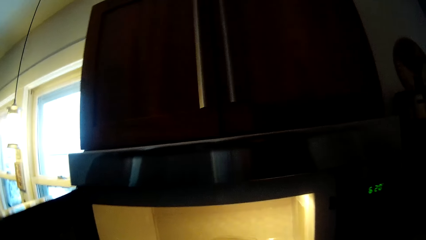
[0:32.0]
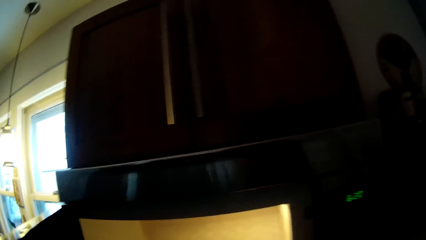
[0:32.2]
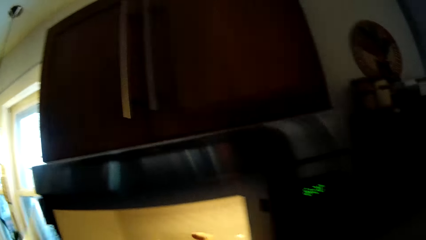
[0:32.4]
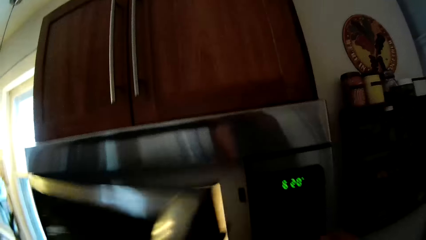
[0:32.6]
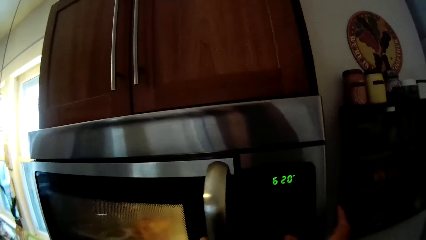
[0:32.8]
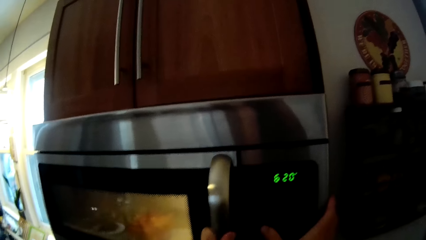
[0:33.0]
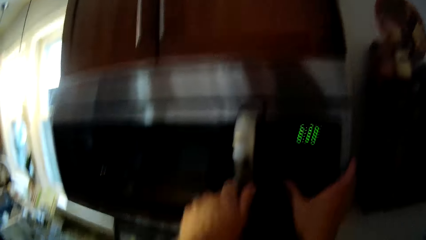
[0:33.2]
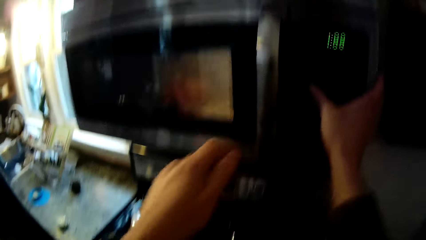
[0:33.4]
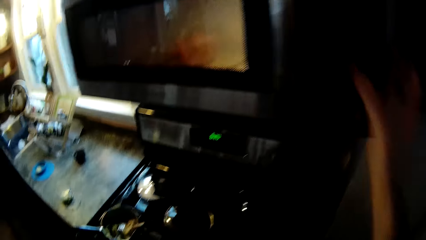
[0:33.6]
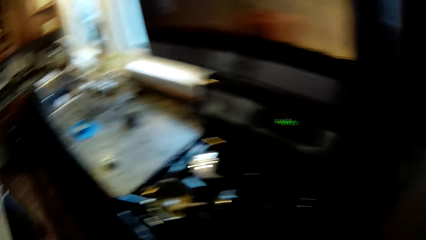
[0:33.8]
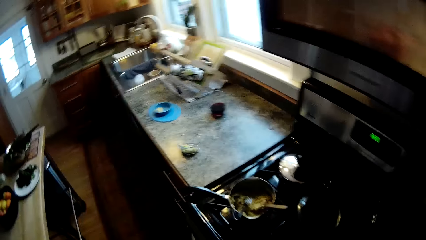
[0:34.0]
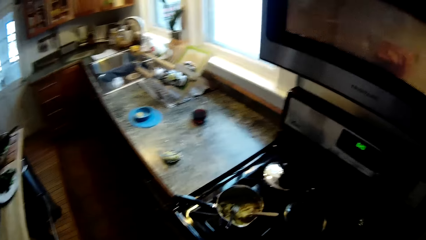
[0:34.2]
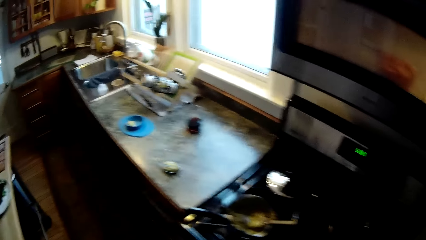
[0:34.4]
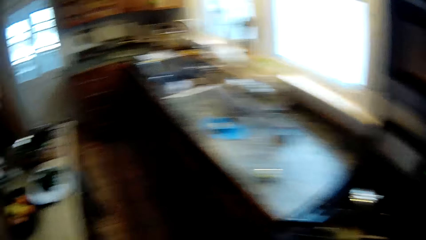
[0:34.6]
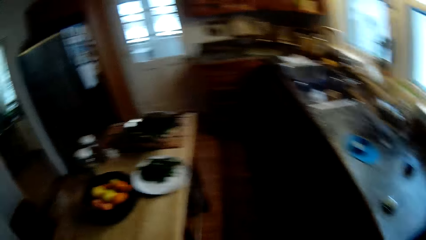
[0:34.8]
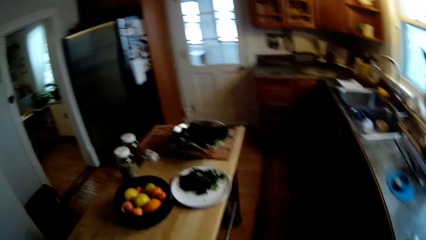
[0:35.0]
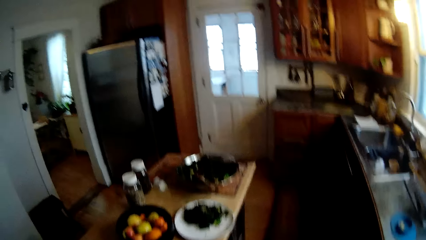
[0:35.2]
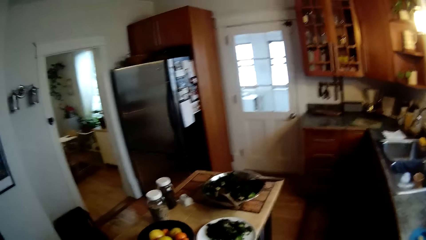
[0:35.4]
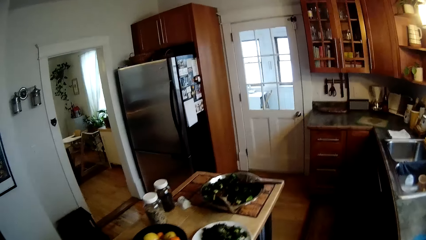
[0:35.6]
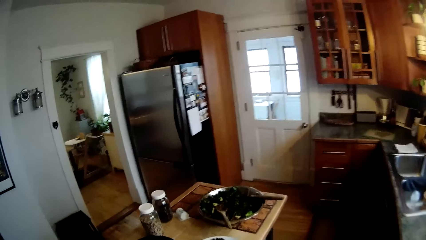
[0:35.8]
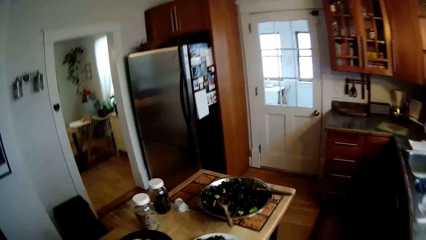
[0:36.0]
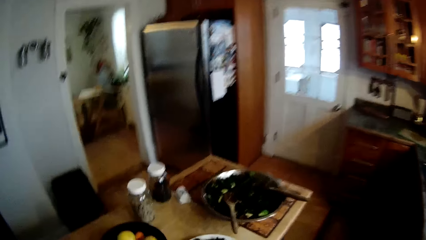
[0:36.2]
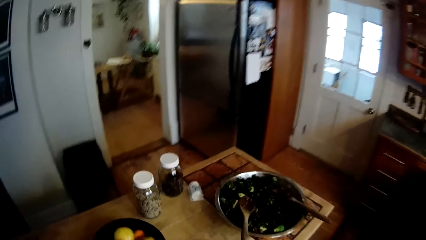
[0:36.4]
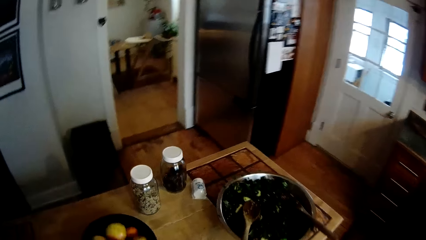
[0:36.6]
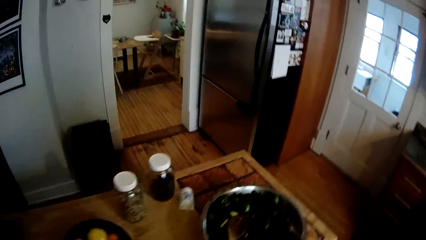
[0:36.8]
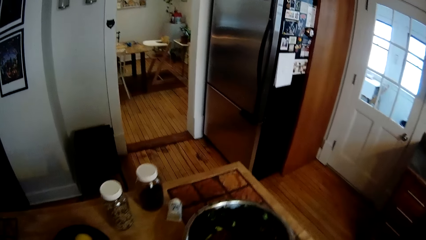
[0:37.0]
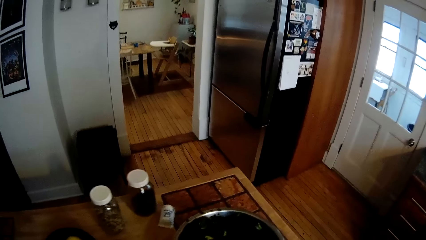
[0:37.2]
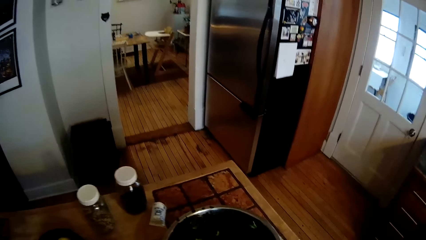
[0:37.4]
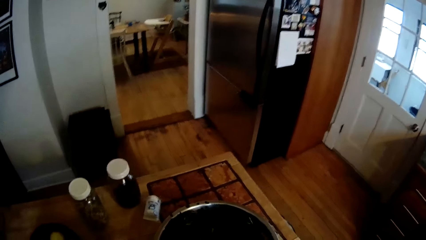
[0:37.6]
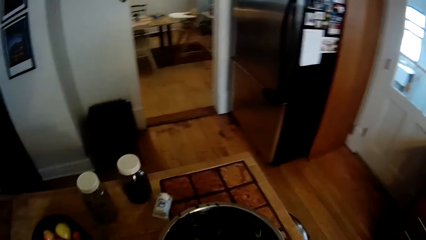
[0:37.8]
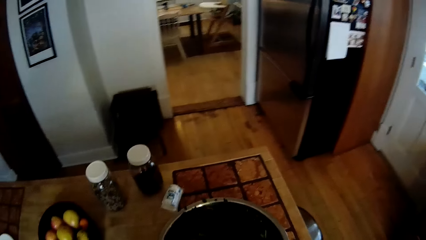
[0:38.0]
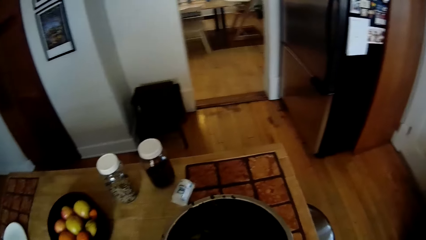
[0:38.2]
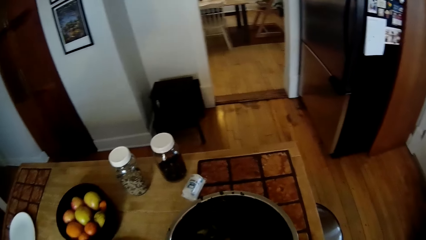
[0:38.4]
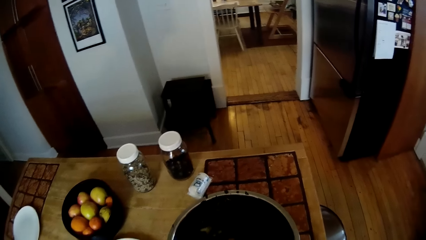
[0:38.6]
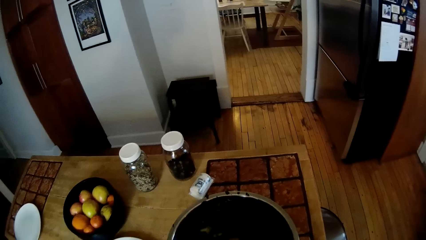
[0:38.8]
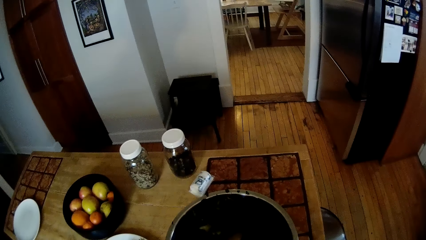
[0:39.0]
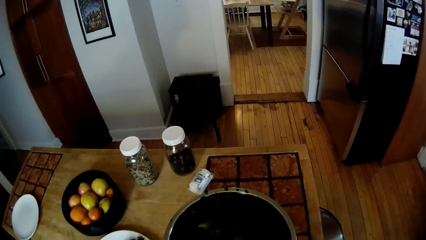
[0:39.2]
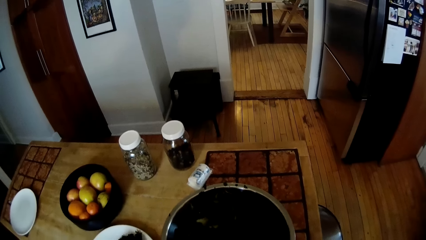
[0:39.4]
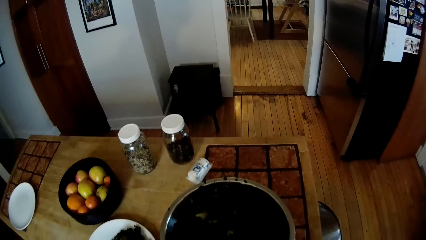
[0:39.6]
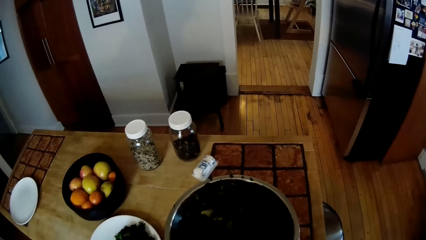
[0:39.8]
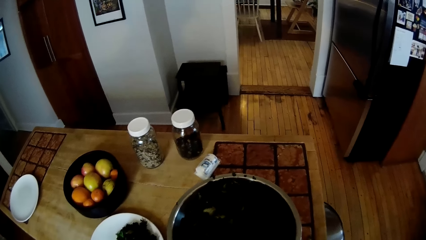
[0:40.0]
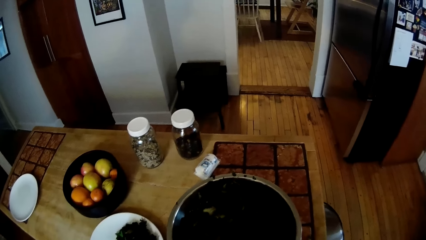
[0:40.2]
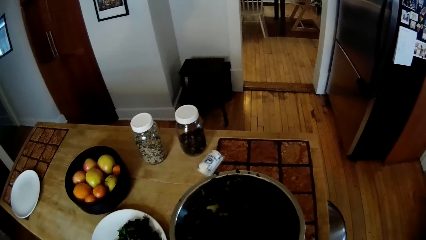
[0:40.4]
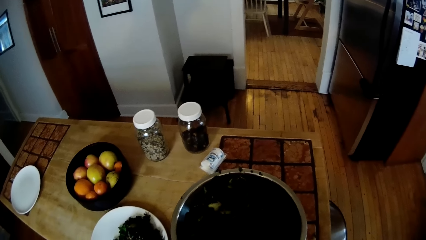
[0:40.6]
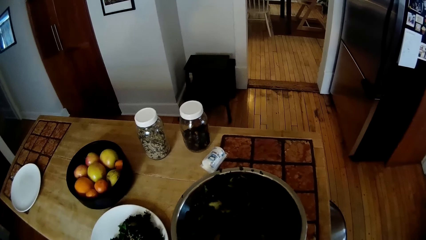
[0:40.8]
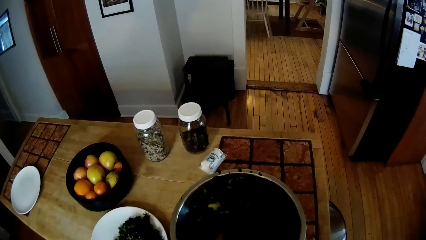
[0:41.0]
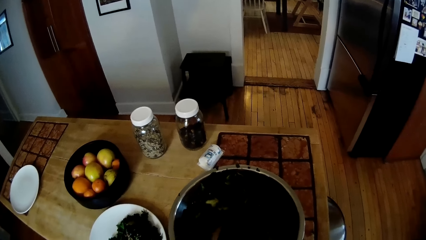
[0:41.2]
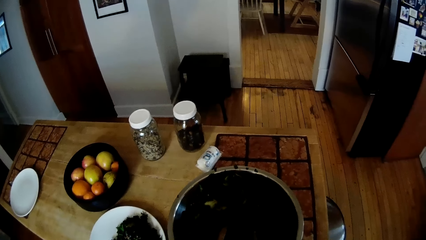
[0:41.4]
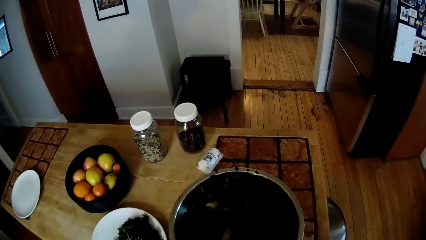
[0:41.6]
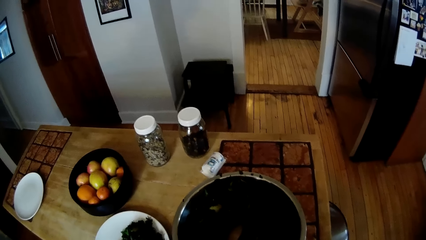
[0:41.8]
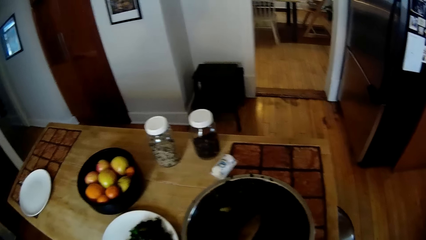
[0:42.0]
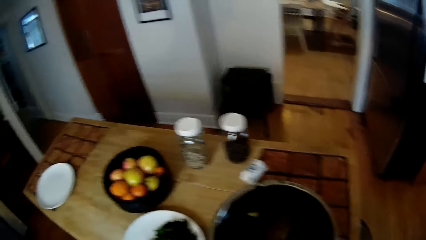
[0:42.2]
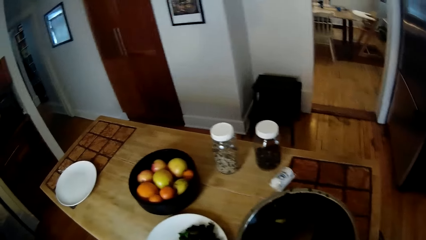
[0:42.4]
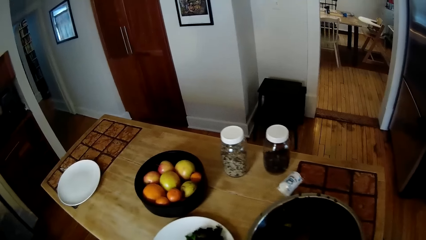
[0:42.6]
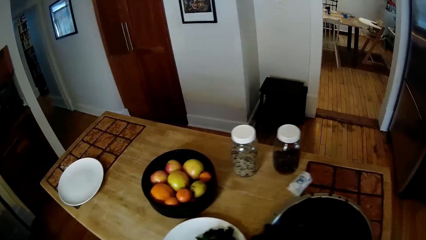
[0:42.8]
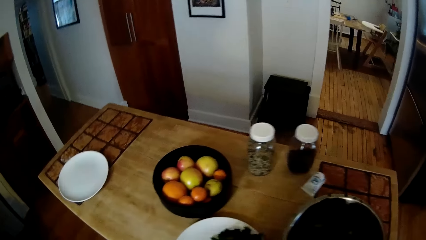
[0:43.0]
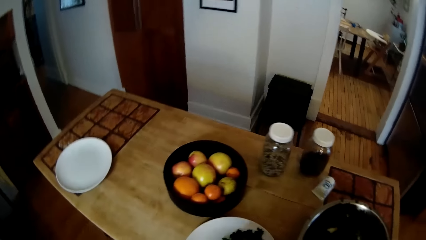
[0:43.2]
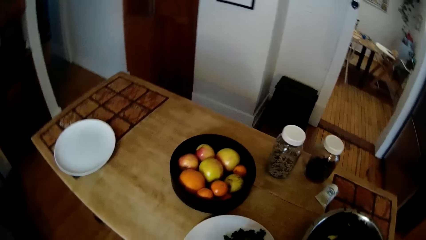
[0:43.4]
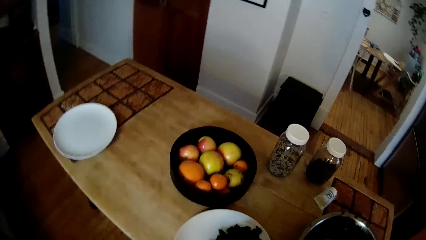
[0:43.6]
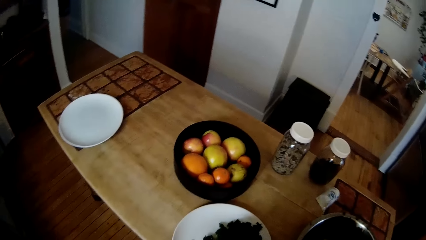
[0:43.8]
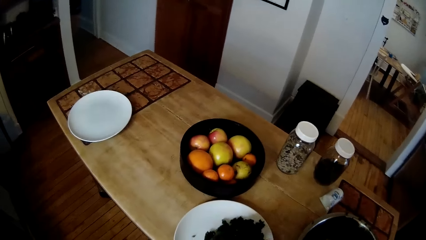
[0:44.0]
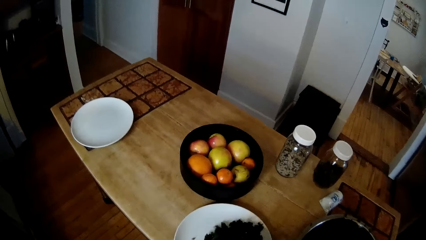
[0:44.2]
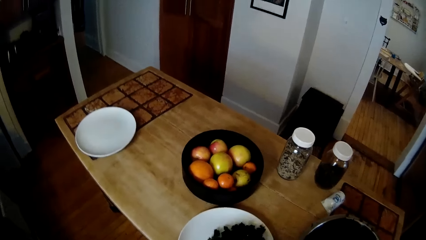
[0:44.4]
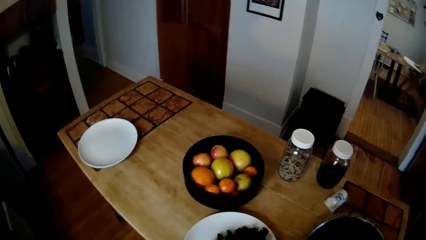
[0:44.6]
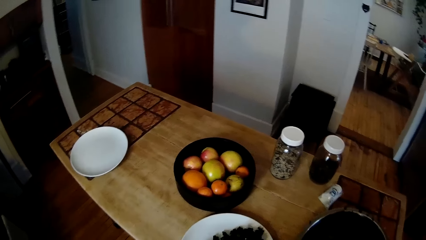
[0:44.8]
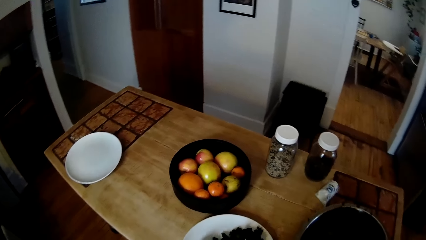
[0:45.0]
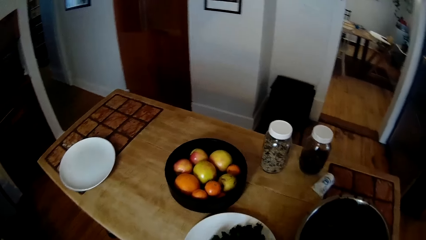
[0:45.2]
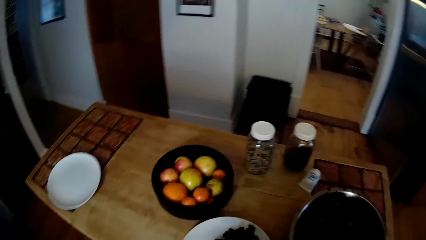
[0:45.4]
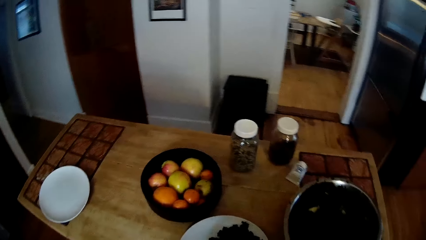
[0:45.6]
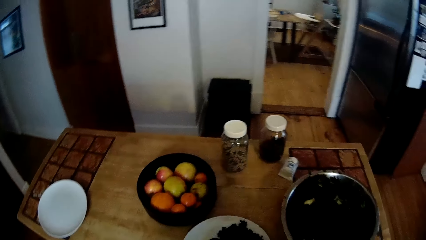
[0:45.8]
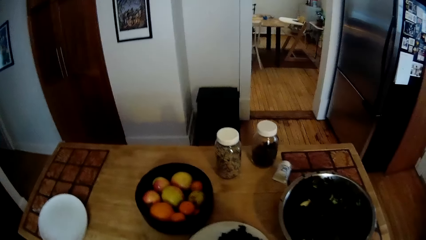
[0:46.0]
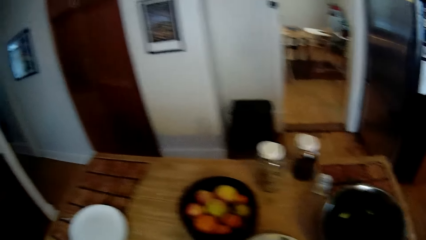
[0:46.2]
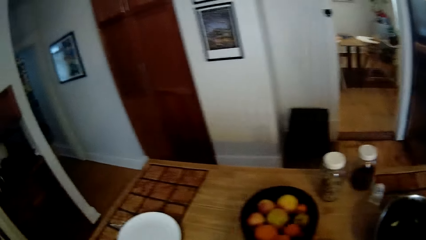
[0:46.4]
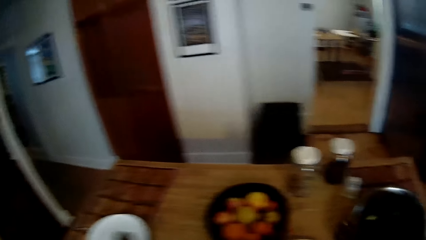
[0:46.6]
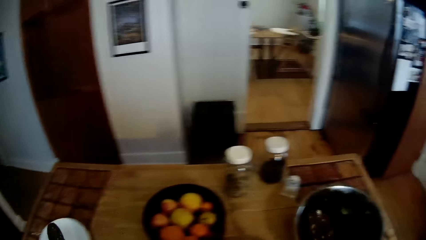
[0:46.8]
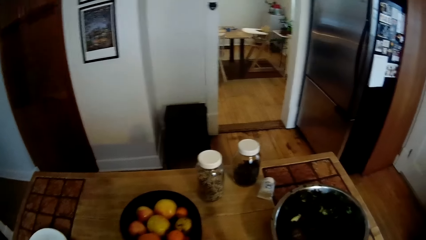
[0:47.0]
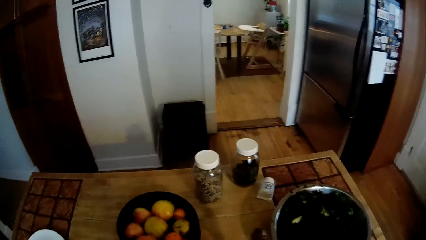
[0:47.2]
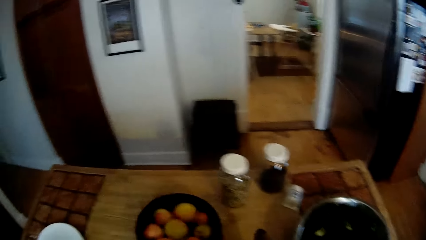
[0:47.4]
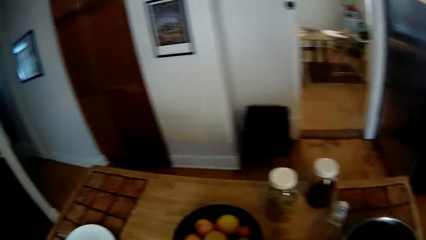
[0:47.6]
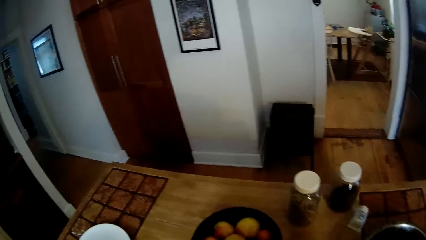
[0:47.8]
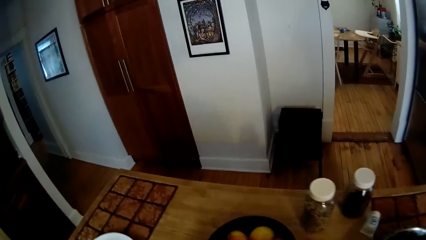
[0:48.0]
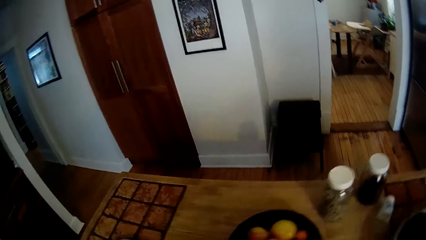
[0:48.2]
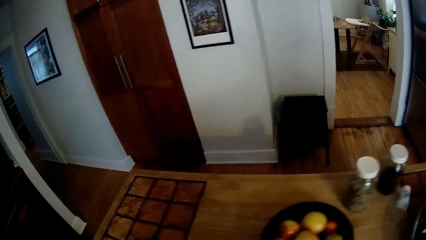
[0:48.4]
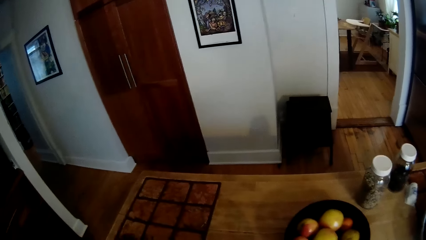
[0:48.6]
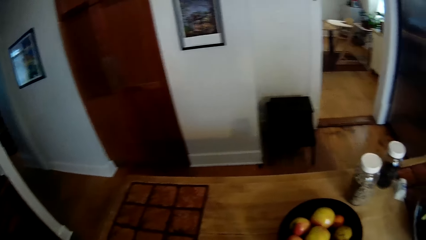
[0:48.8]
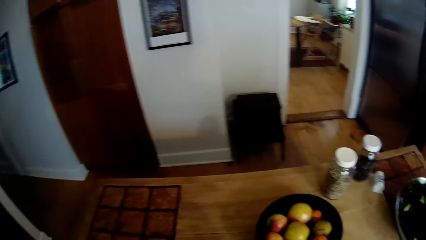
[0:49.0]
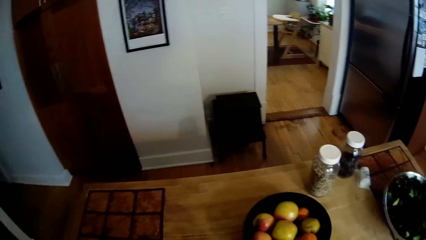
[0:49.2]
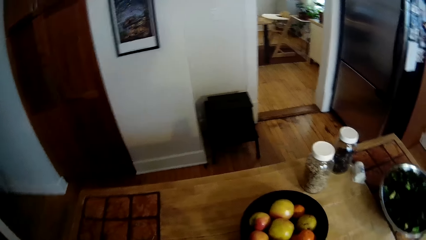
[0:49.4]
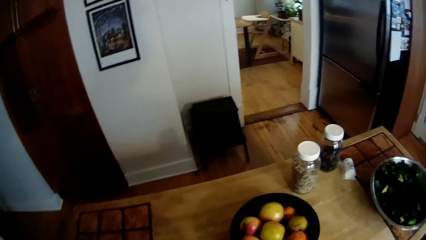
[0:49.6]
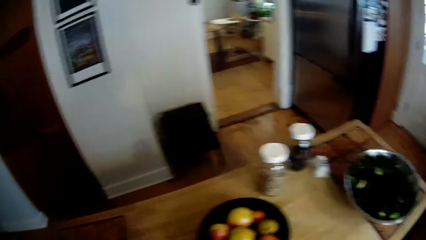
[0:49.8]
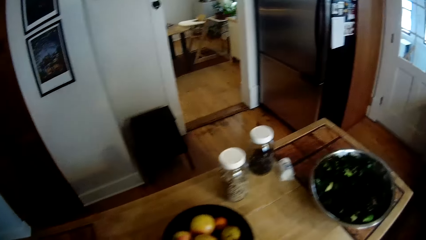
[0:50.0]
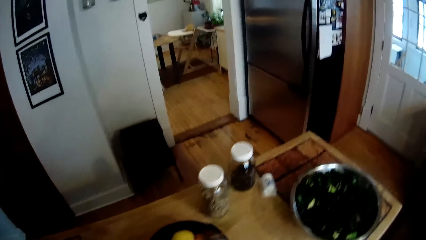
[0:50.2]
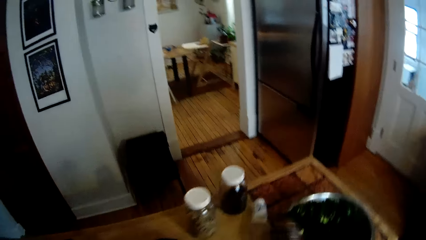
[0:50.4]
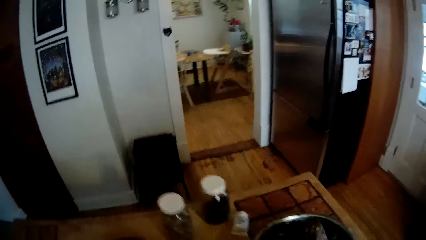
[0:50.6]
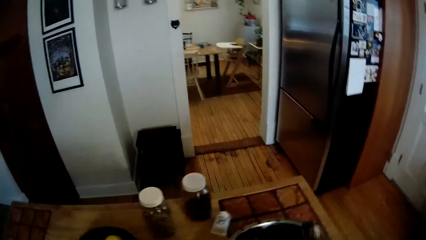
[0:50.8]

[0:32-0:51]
The camera wearer closes the microwave door with his left hand. He presses a button on the microwave with his right hand. He looks around the kitchen. He takes vegetable from the container on the table with a spoon in his left hand.
